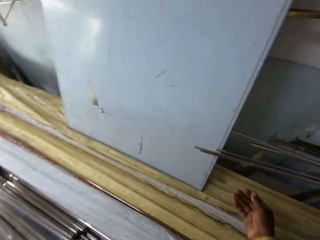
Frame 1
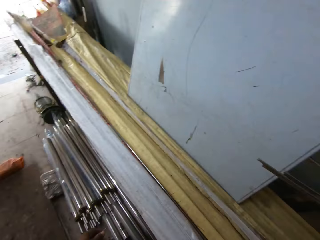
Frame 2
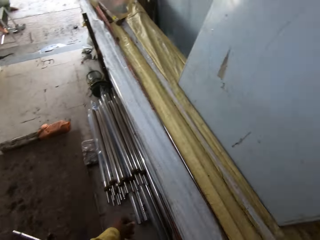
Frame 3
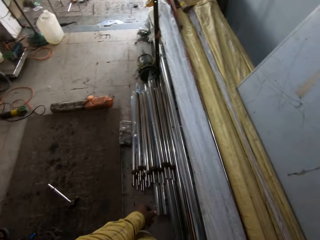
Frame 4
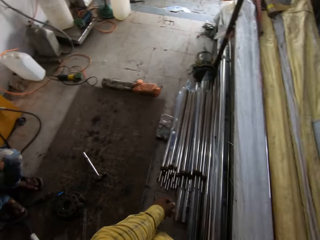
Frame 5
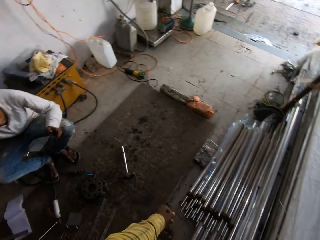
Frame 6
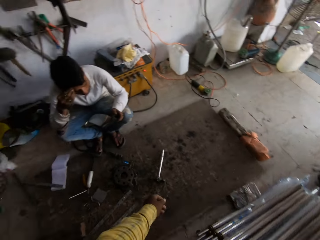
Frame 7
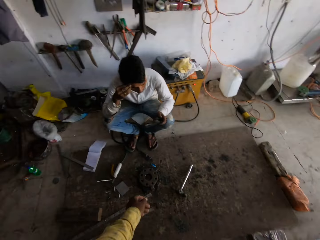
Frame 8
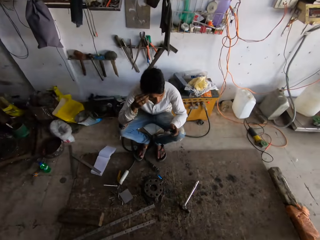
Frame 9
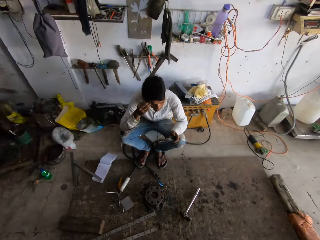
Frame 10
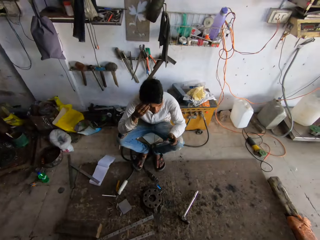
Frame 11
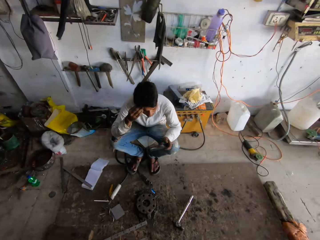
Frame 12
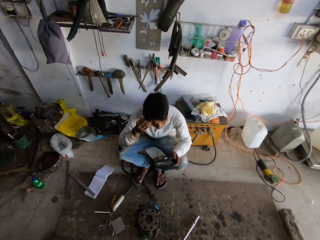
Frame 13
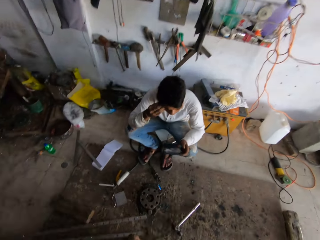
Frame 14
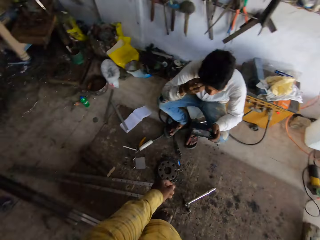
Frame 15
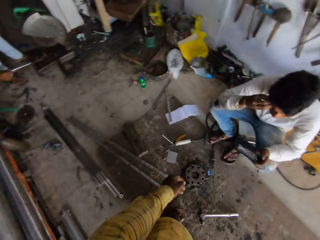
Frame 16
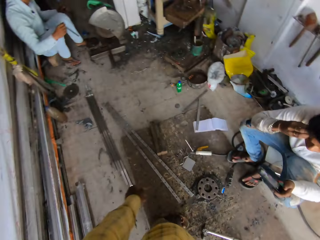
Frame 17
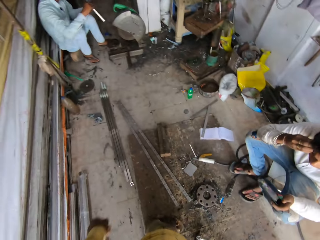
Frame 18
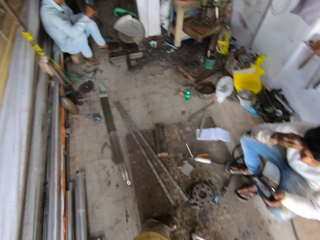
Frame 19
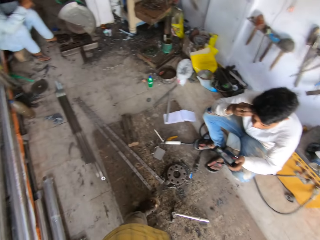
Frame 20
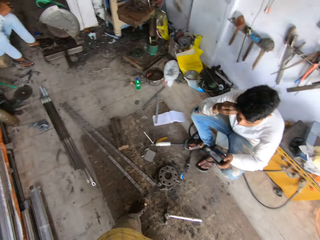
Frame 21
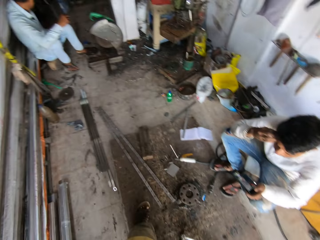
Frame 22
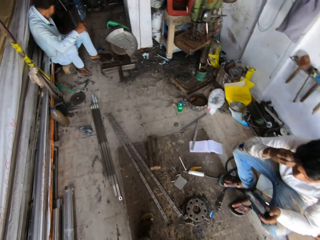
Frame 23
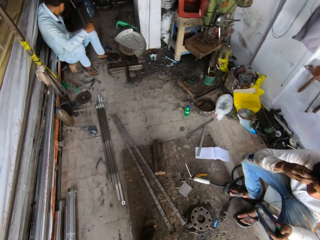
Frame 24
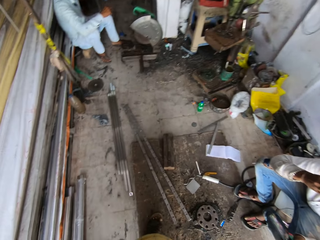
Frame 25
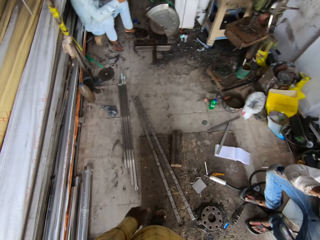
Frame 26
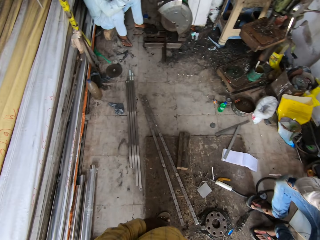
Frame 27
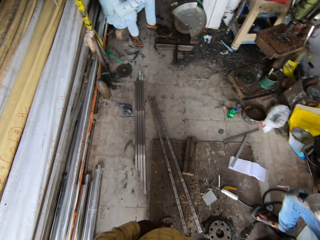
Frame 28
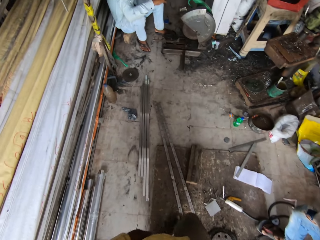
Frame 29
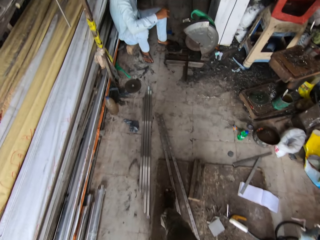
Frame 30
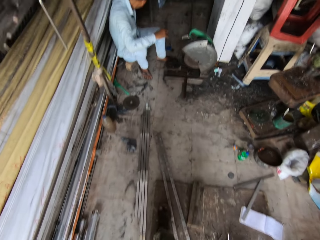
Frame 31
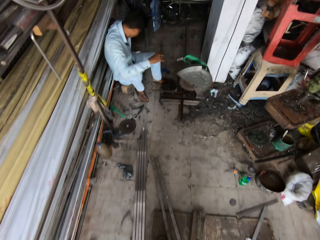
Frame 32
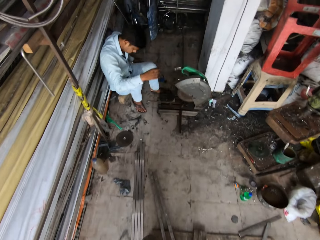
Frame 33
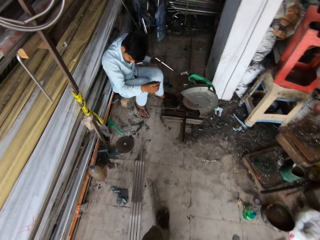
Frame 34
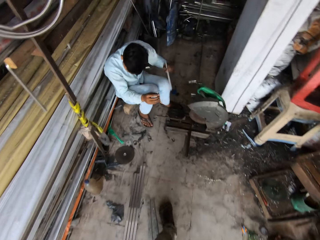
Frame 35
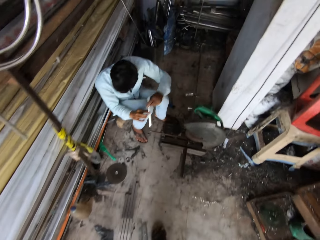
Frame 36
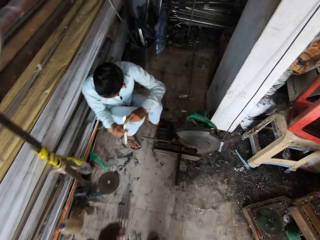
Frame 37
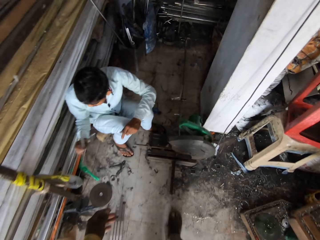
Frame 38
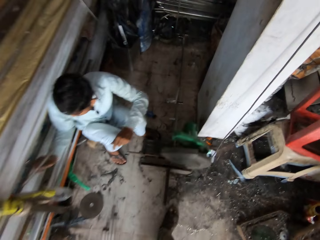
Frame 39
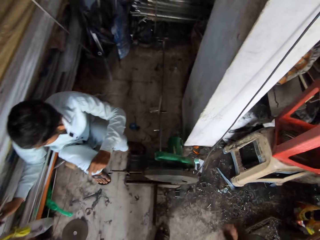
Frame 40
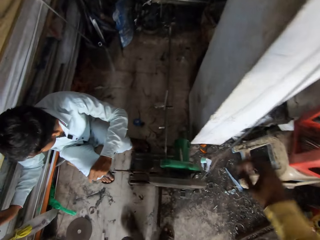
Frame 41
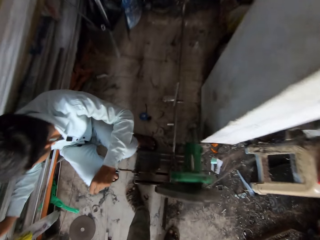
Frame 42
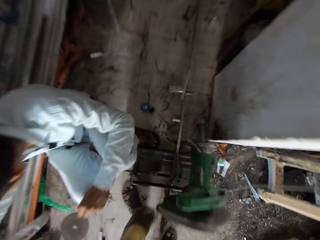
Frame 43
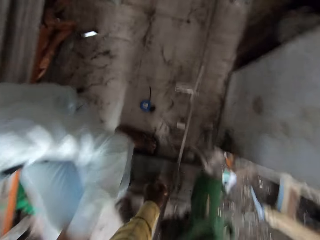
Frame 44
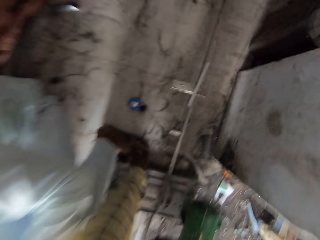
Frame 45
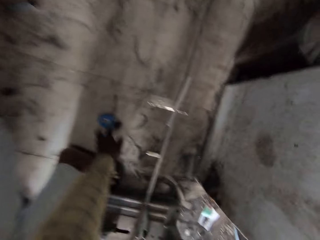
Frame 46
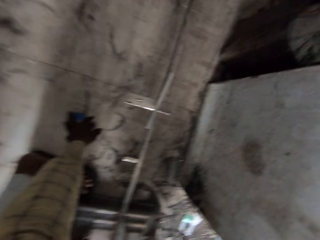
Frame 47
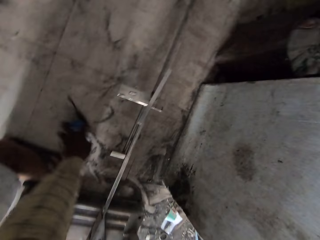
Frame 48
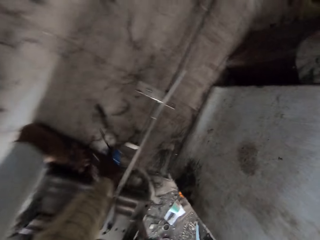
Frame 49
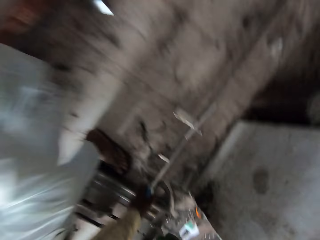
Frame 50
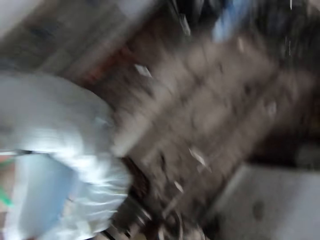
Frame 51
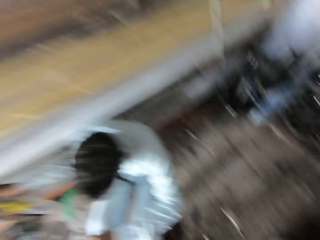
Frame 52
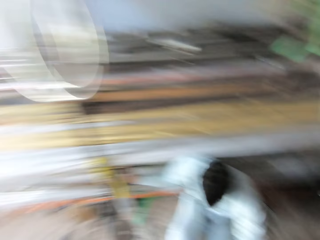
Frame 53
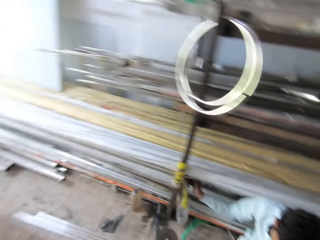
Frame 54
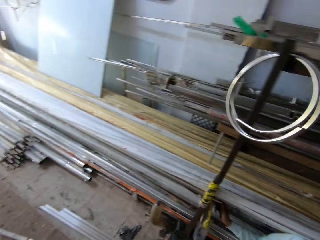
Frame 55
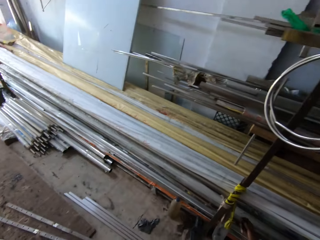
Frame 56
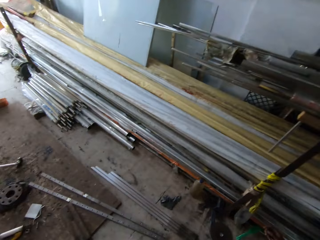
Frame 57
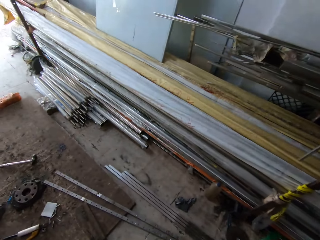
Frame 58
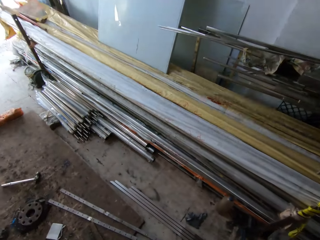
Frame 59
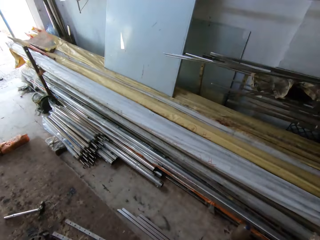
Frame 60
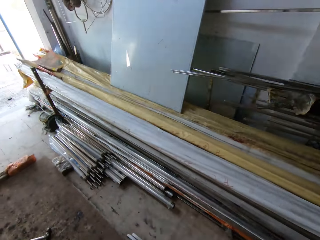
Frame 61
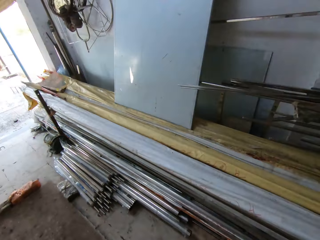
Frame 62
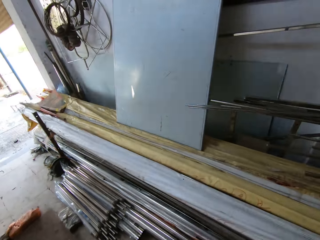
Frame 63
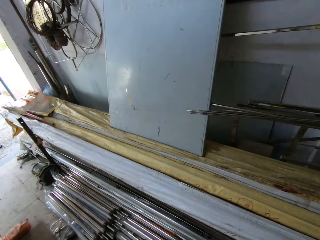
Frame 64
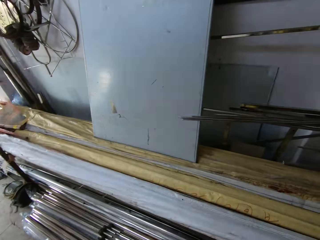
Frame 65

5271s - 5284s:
The camera wearer looks around. They move around. A man picks up a metal bar. The camera wearer talks to the man. They collect a tape measure on the floor.

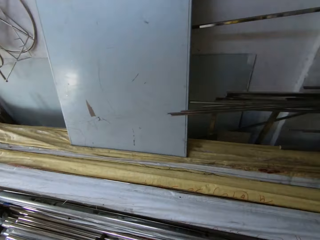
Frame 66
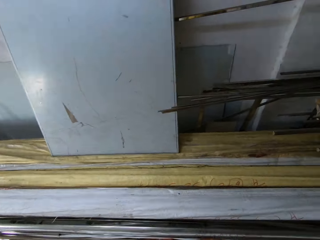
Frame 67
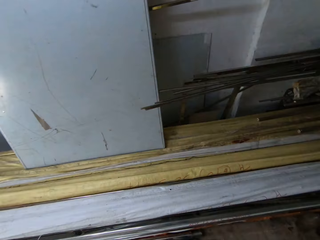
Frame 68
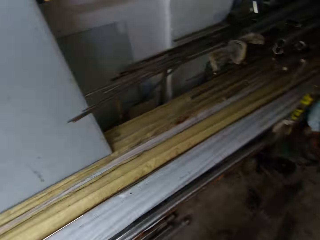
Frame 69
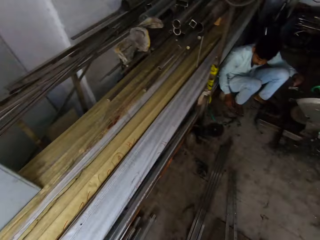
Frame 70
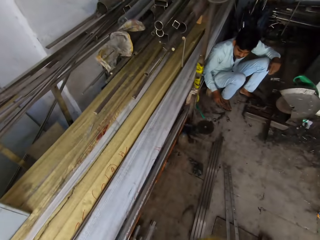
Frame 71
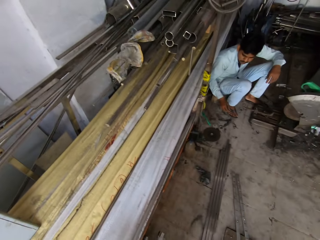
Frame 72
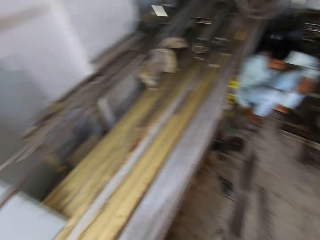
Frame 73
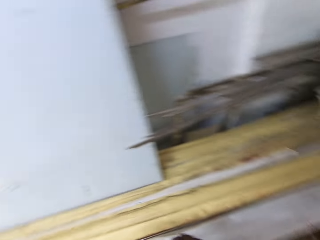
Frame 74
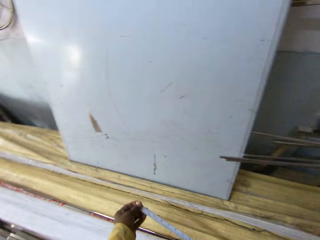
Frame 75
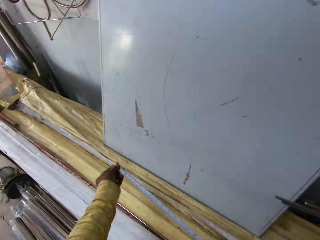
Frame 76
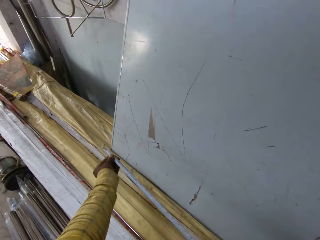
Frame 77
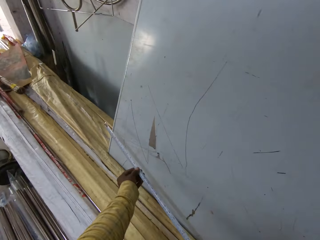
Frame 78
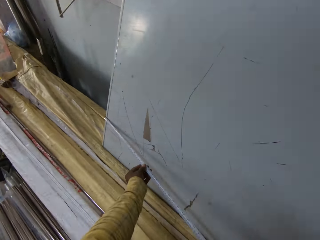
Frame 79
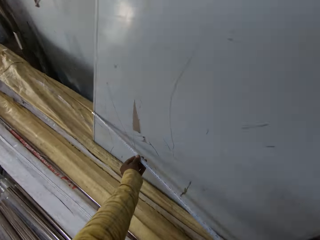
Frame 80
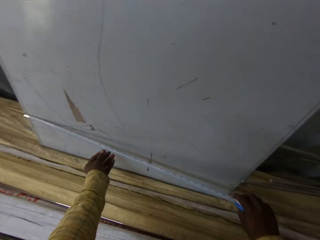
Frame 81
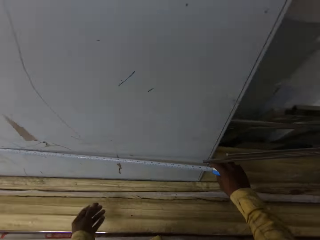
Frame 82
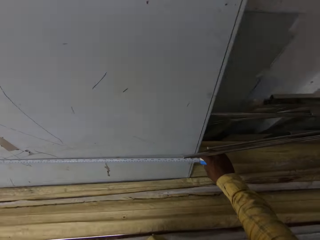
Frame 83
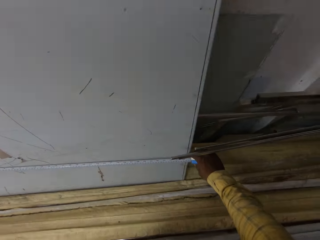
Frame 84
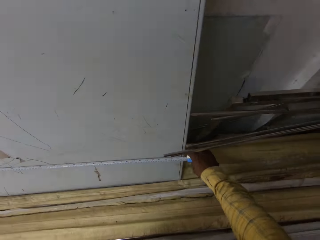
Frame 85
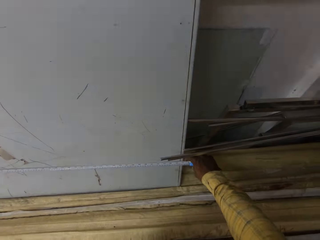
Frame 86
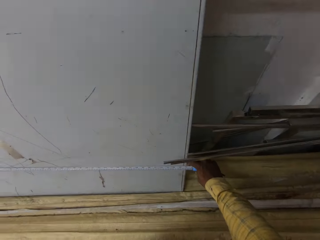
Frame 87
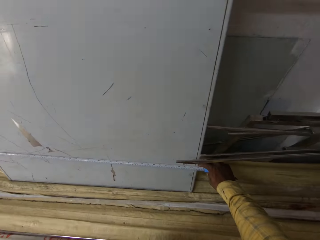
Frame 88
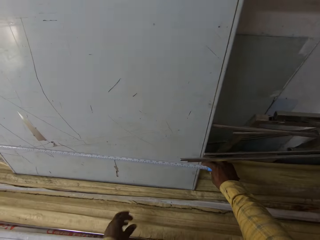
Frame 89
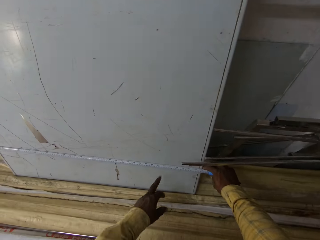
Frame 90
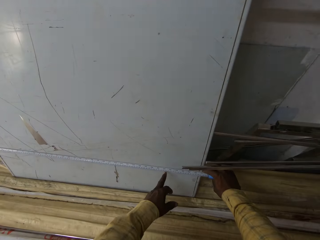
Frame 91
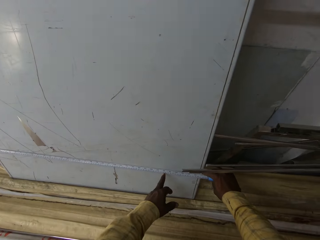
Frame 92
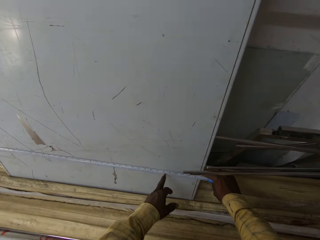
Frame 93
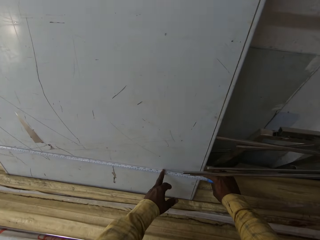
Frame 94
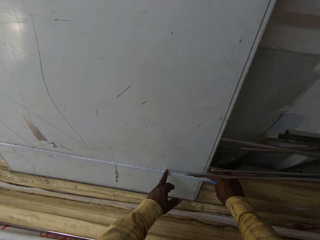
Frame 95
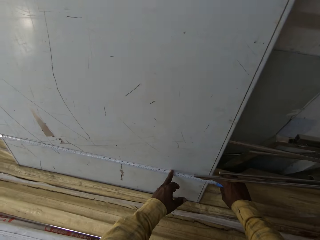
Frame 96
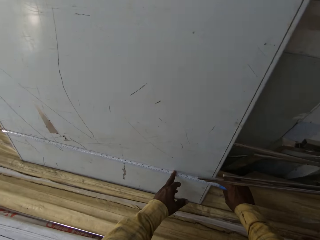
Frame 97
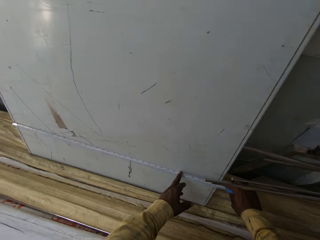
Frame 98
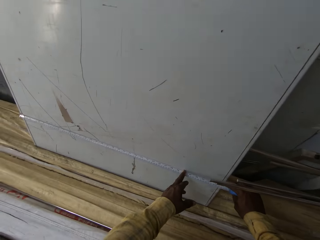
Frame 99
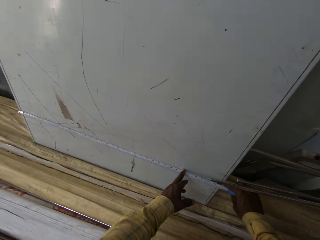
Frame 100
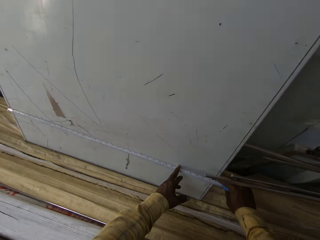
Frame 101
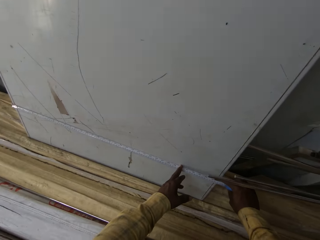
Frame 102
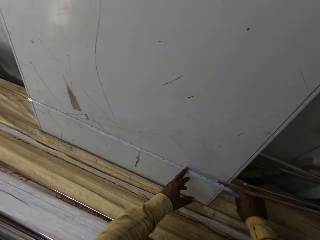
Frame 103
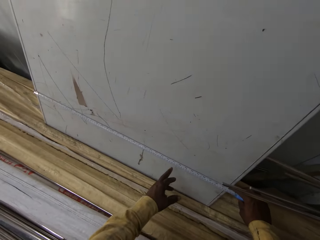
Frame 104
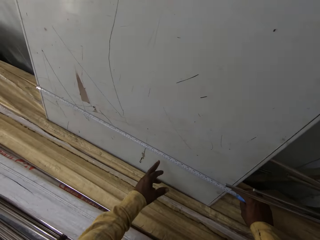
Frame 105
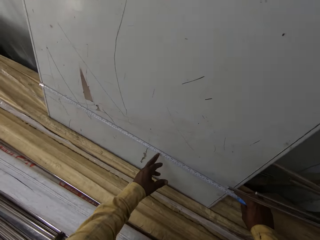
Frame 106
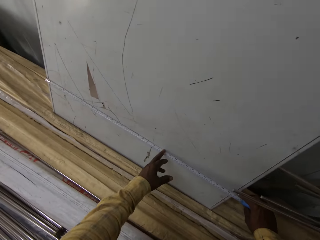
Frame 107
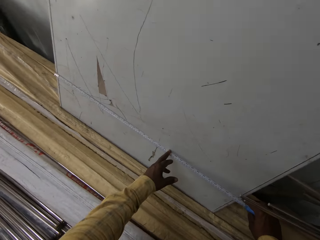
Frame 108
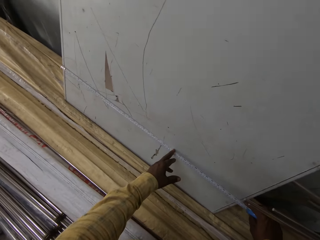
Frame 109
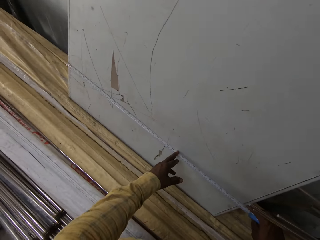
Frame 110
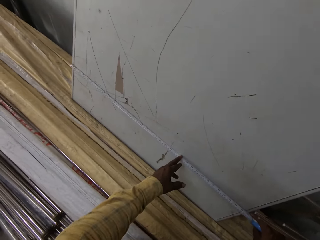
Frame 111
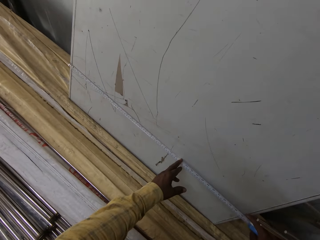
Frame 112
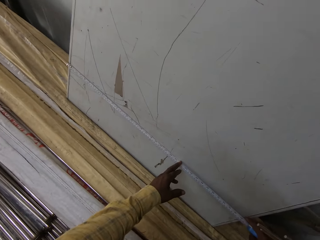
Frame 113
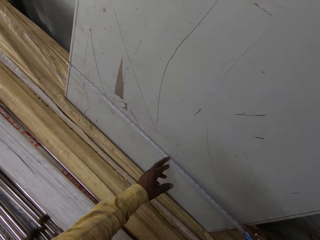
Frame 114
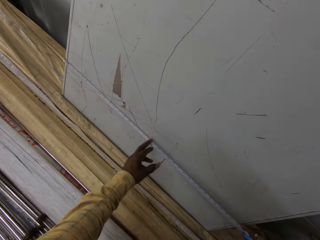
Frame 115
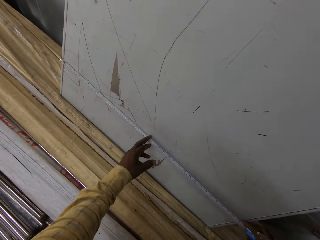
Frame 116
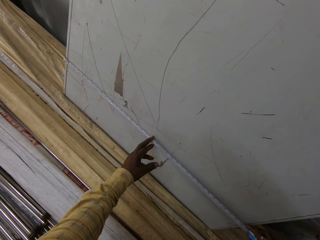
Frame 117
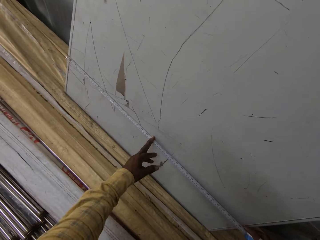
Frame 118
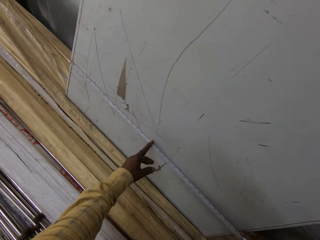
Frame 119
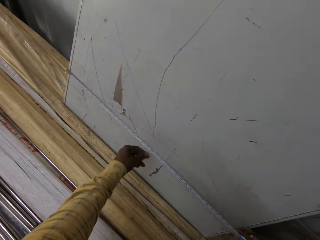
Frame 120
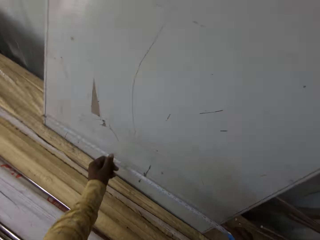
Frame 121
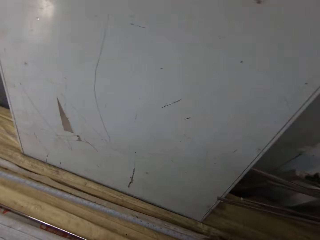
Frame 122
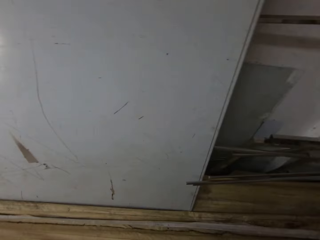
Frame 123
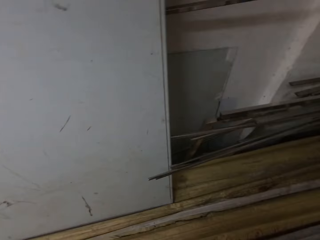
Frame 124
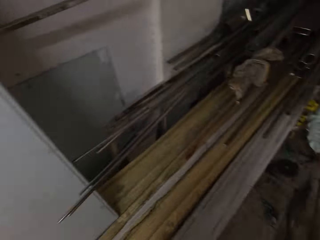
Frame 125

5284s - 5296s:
The camera wearer looks around. They measure a board with a measuring tape. They hold the tape. They hold the tape again.
